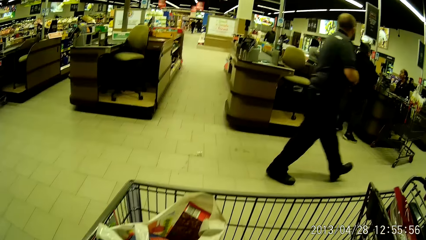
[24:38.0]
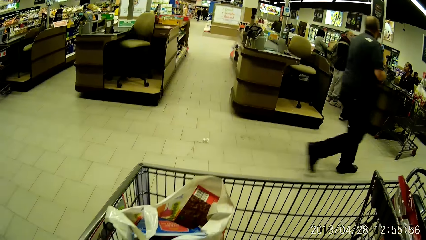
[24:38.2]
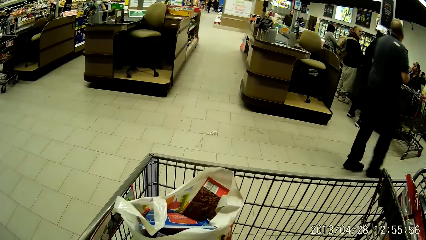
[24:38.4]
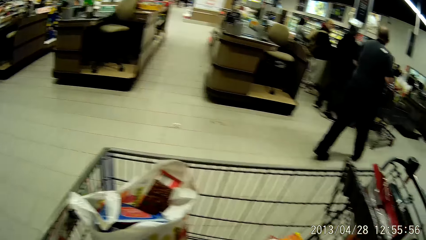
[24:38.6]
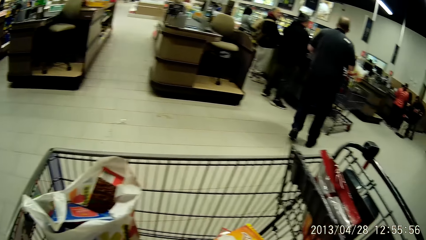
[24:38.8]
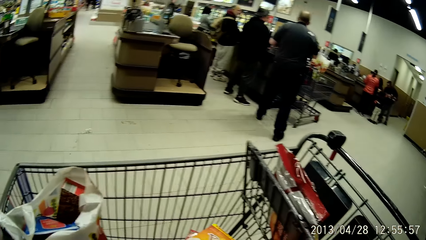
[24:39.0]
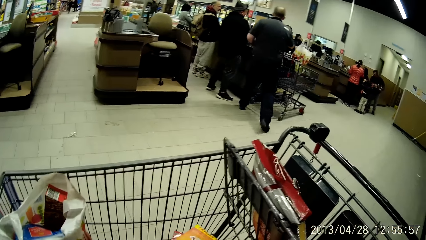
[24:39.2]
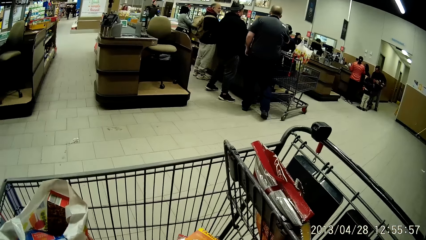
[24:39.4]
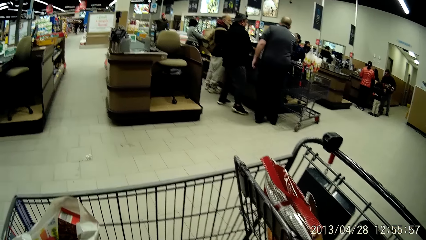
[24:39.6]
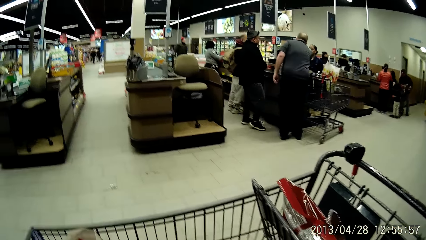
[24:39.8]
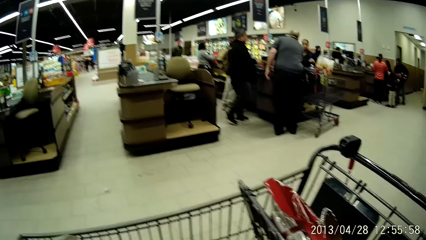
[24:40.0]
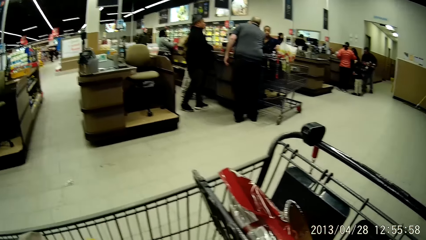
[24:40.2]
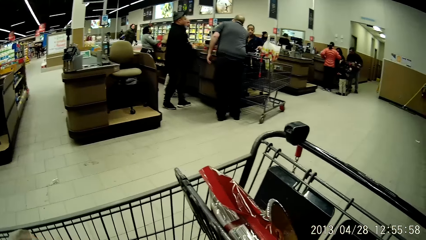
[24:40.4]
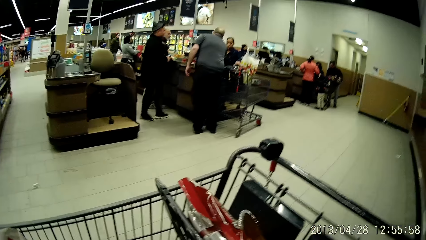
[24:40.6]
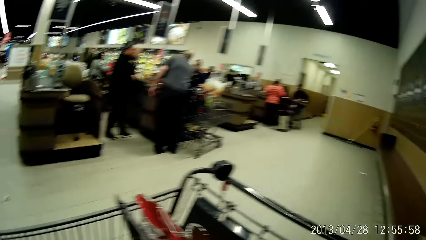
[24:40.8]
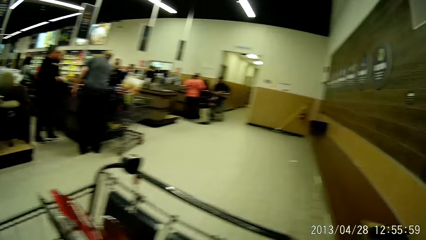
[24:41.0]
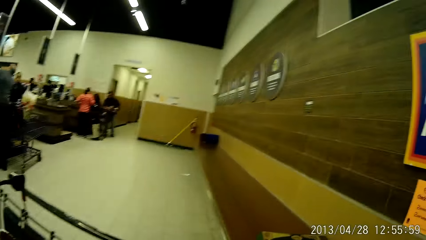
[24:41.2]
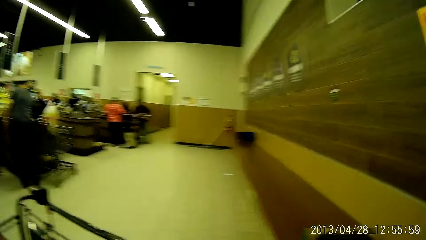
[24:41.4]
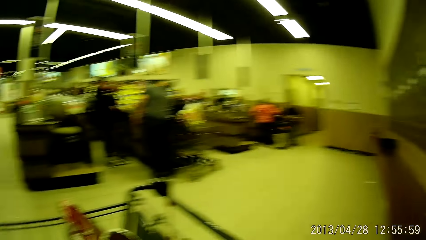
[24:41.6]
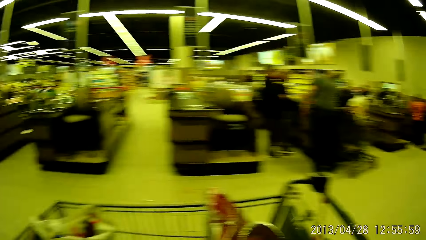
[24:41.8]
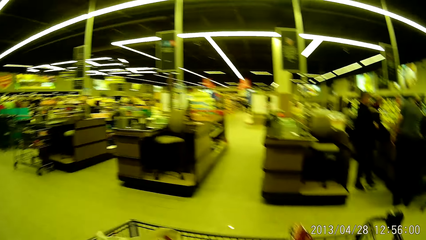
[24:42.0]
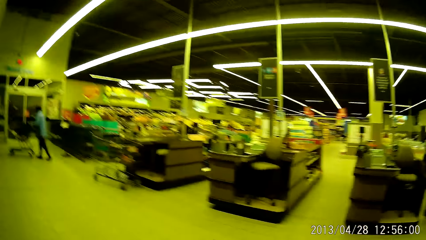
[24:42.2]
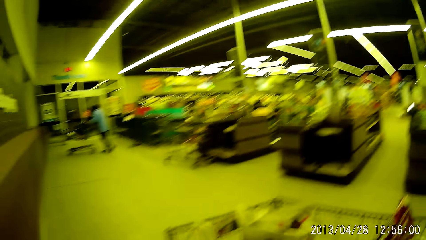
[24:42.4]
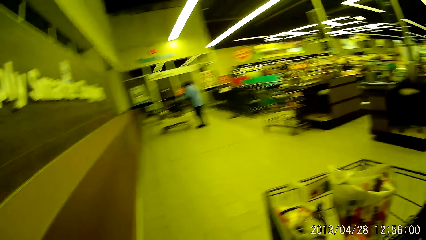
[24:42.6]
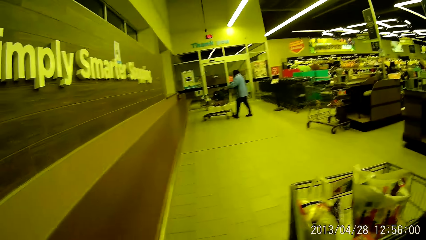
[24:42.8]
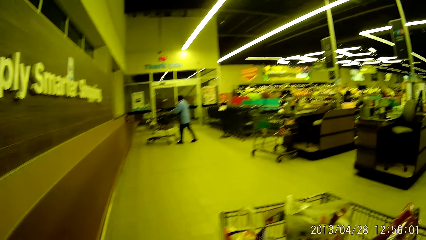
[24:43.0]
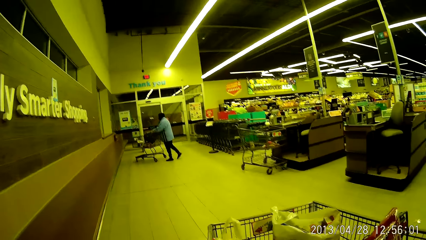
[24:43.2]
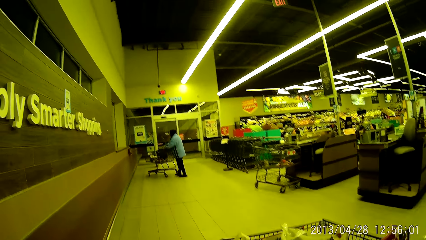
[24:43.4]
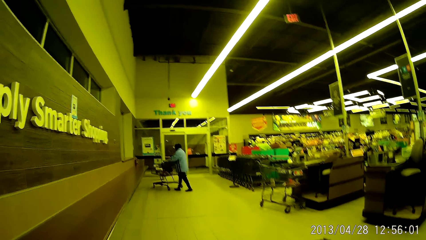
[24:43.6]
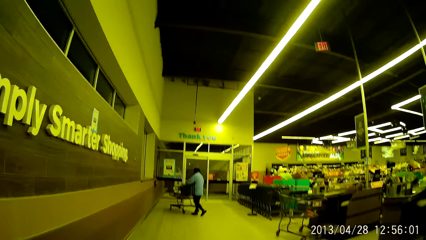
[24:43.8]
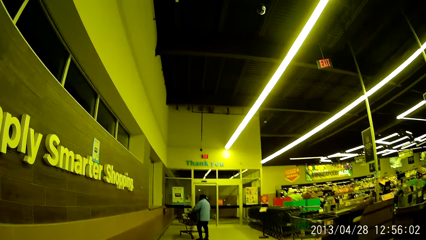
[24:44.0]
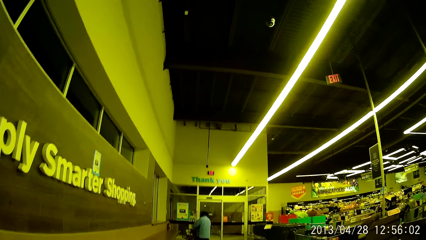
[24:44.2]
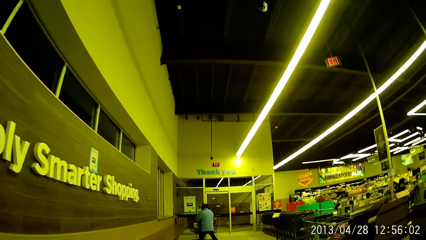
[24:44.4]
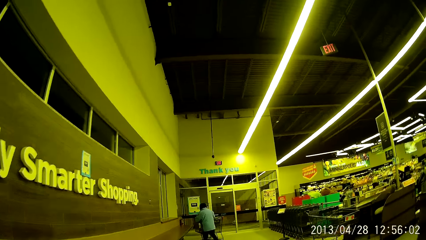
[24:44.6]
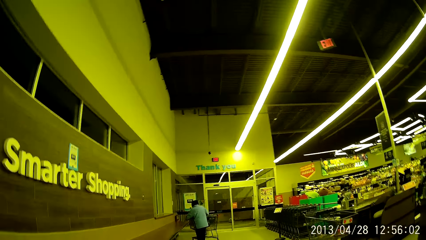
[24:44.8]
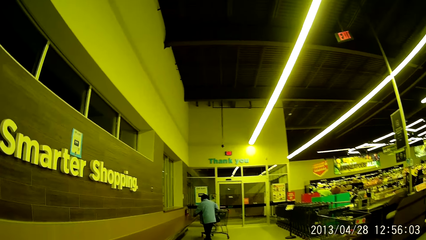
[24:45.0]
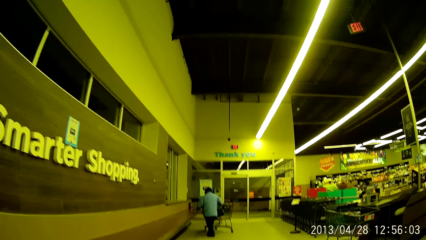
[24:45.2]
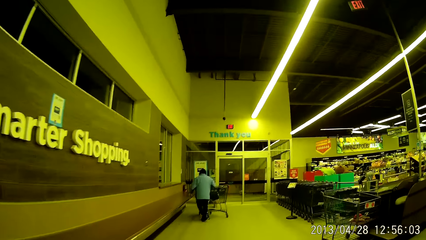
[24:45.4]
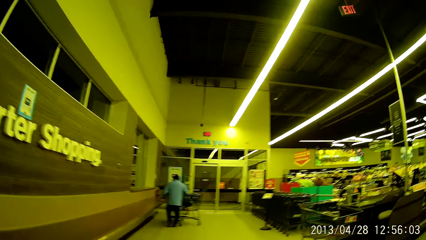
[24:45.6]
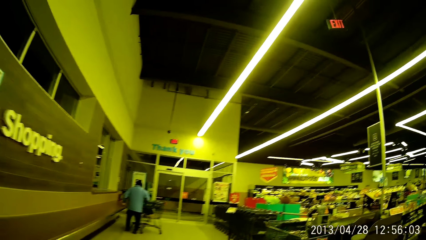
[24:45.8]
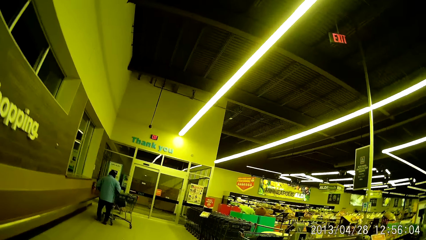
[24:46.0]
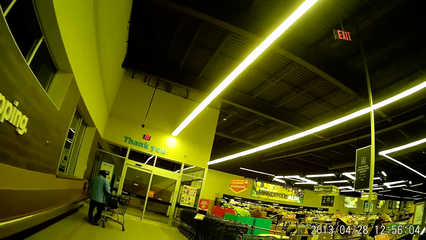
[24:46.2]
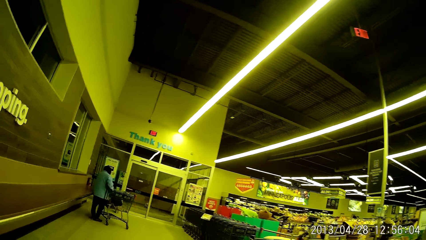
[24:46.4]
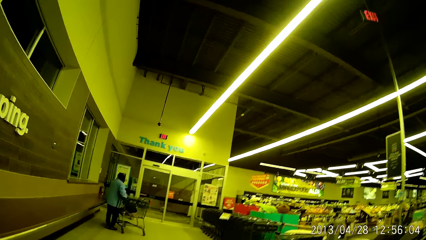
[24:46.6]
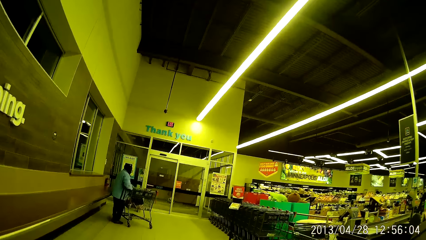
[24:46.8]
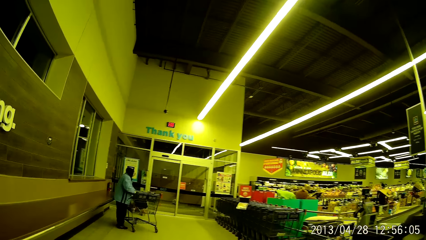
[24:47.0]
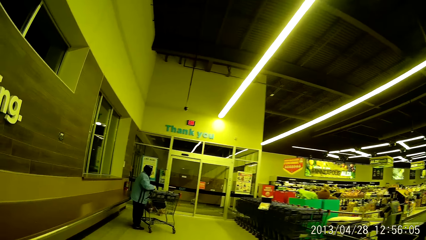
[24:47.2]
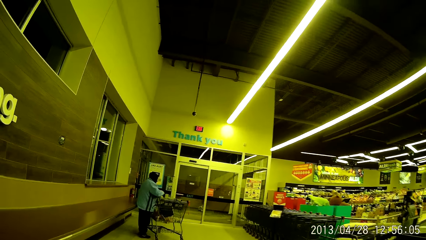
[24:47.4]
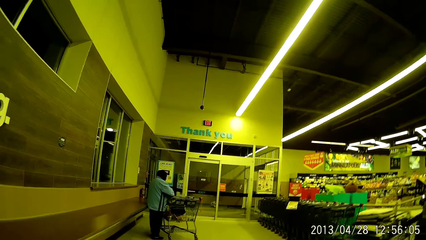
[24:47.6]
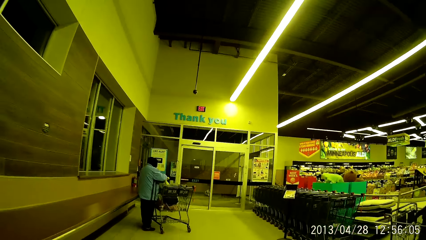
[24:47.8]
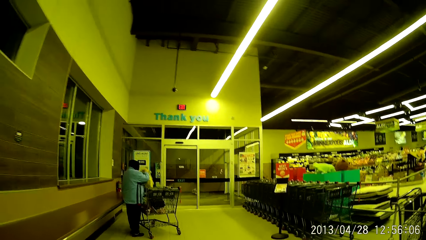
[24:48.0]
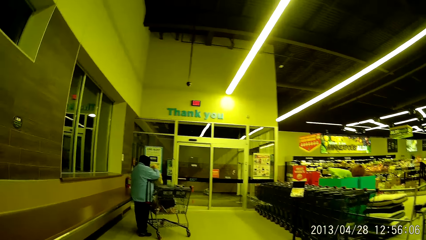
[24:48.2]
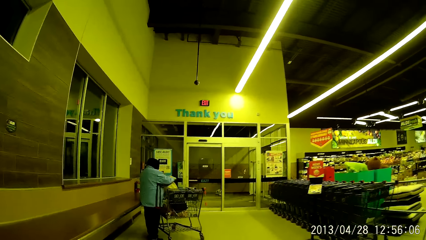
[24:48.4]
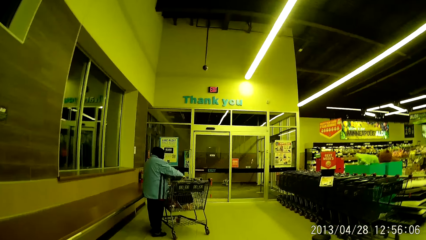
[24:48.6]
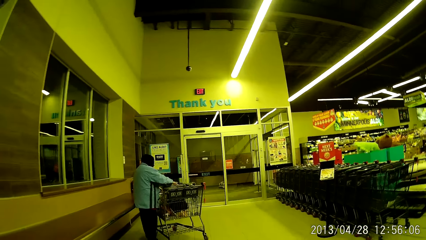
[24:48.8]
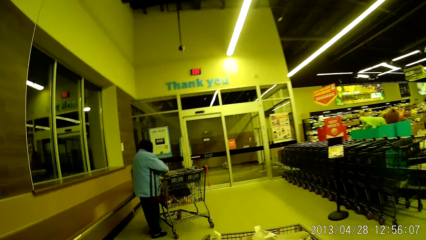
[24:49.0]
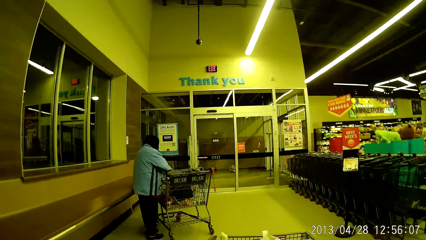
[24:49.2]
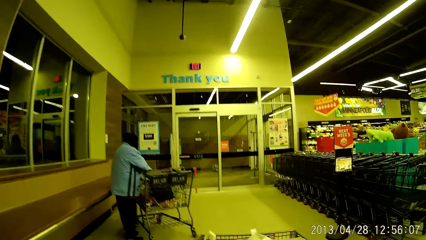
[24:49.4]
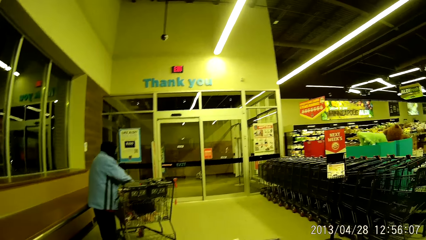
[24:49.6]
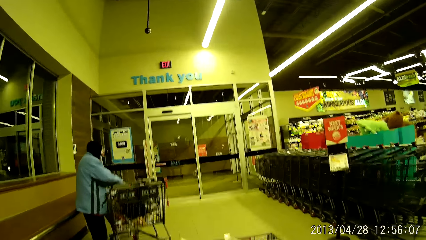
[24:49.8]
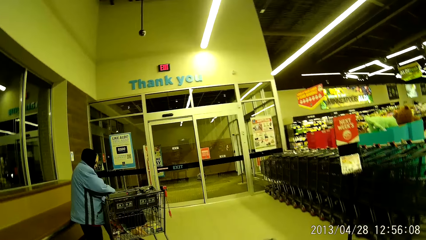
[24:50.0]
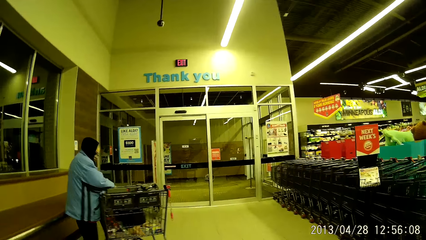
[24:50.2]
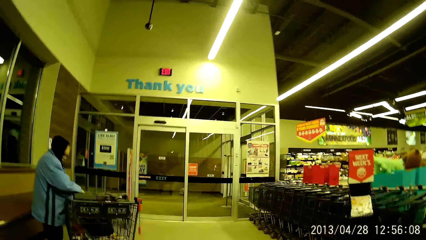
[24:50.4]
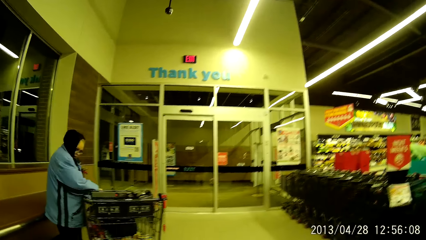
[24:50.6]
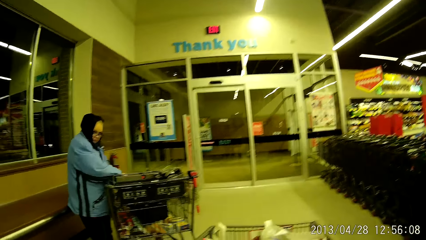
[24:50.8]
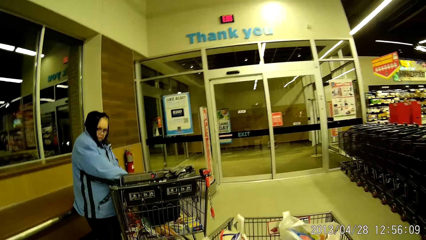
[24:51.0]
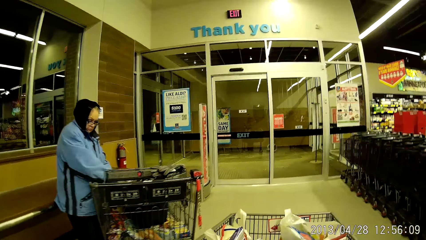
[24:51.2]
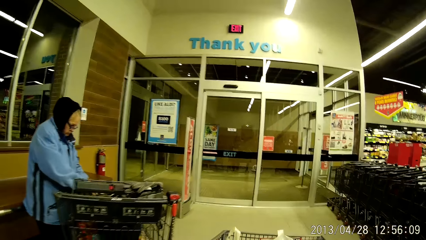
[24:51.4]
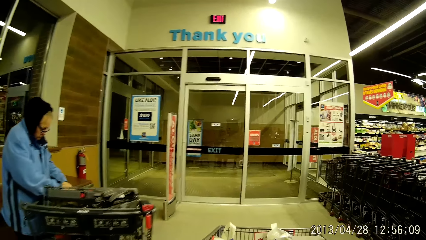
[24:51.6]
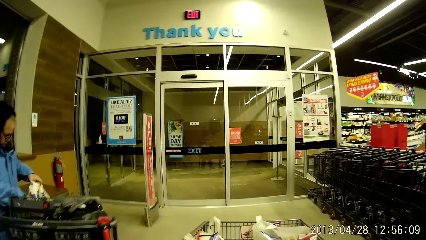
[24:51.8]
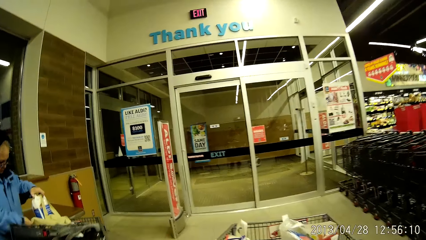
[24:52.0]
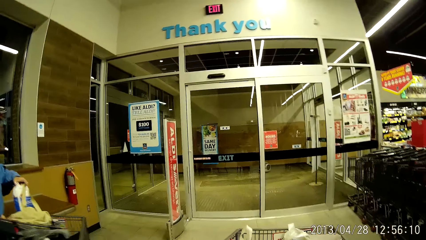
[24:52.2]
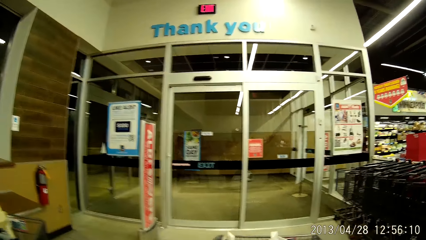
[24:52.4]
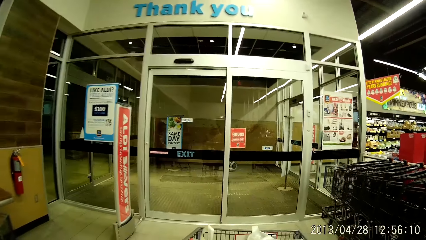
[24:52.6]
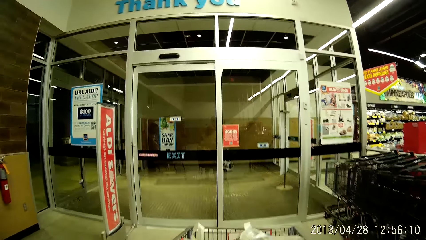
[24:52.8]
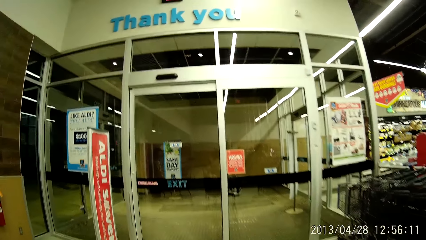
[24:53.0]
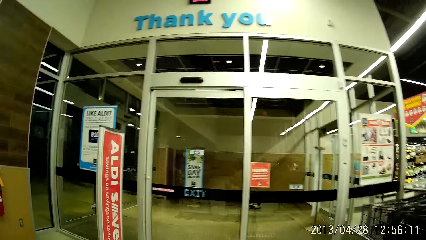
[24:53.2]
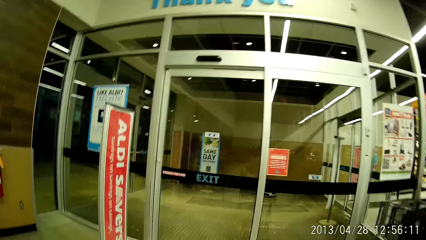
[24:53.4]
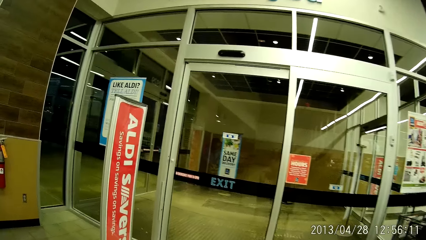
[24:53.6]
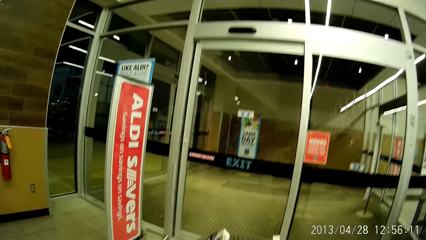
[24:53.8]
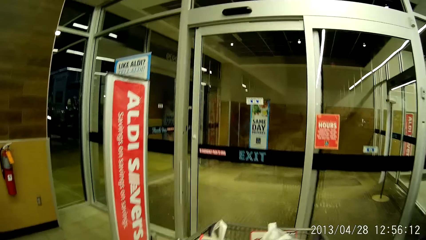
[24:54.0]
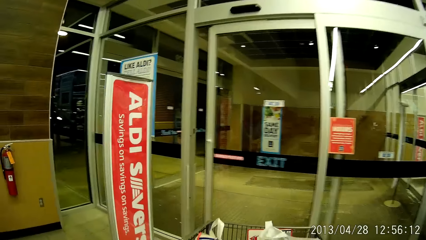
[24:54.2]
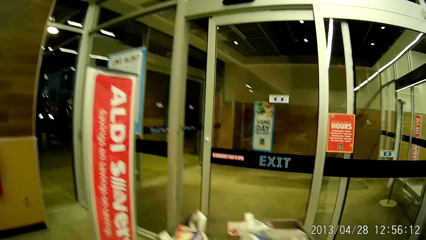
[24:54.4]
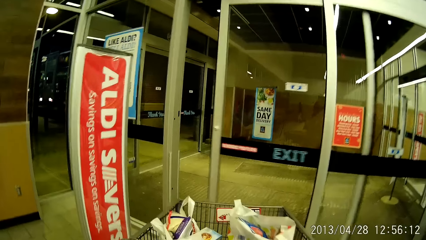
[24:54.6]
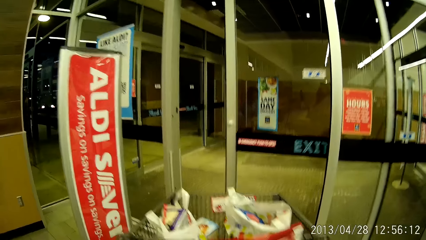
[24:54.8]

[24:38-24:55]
The camera wearer walks towards the other side of the trolley. They push the trolley towards the door with both hands.
